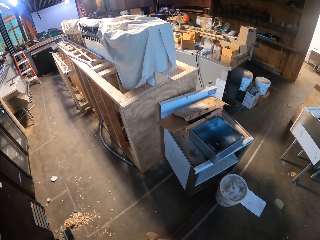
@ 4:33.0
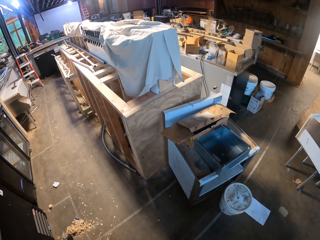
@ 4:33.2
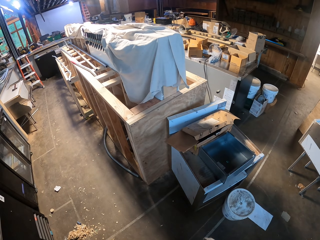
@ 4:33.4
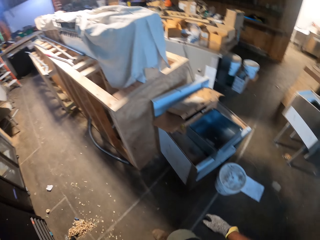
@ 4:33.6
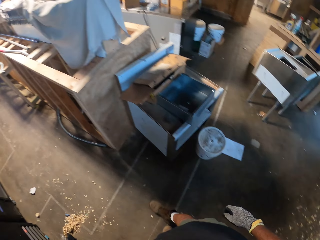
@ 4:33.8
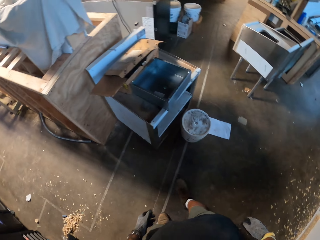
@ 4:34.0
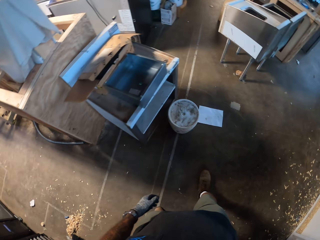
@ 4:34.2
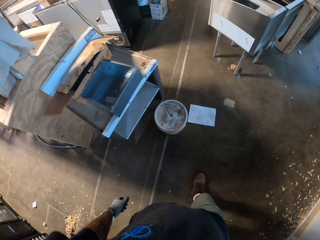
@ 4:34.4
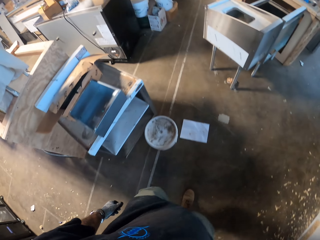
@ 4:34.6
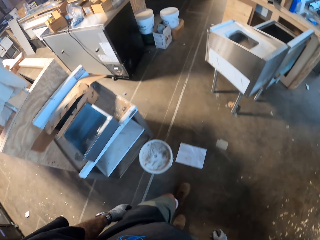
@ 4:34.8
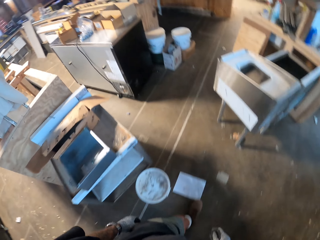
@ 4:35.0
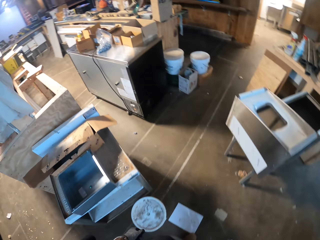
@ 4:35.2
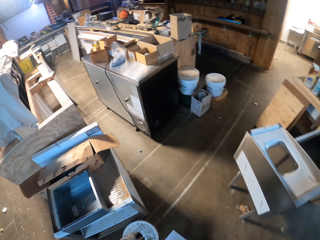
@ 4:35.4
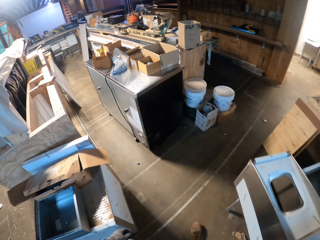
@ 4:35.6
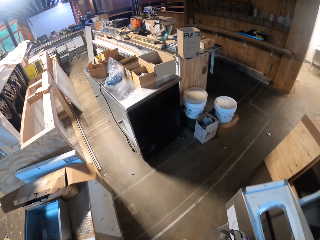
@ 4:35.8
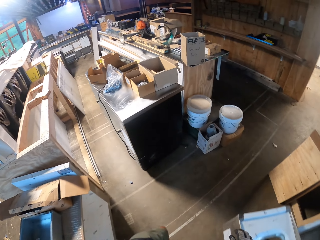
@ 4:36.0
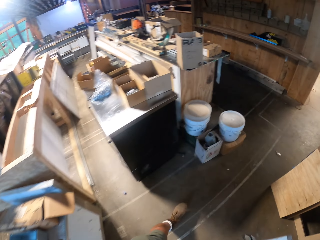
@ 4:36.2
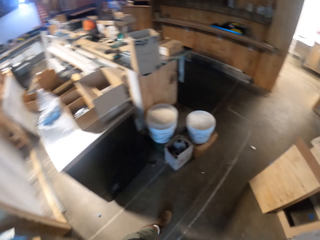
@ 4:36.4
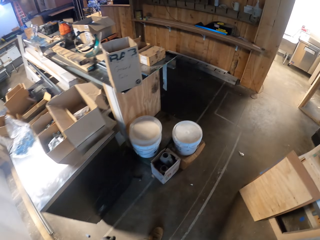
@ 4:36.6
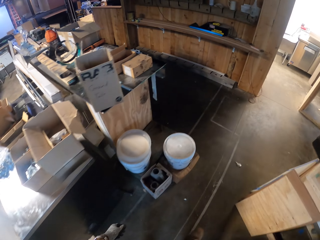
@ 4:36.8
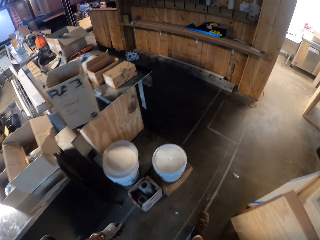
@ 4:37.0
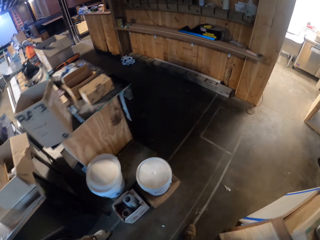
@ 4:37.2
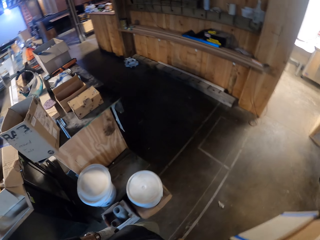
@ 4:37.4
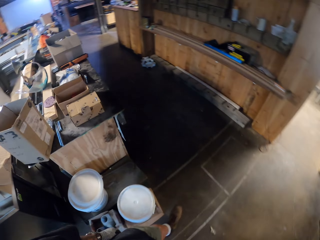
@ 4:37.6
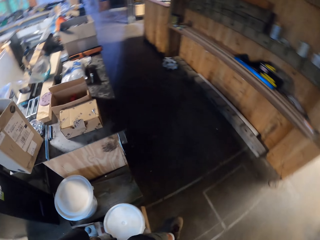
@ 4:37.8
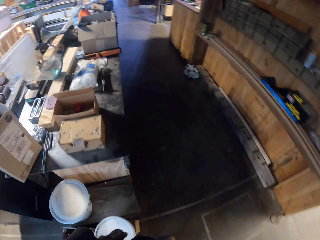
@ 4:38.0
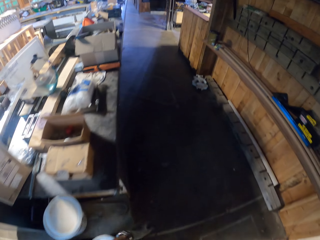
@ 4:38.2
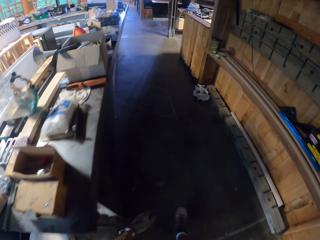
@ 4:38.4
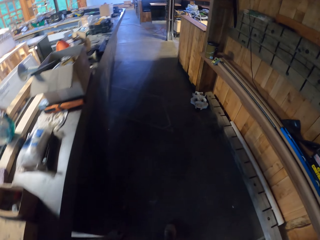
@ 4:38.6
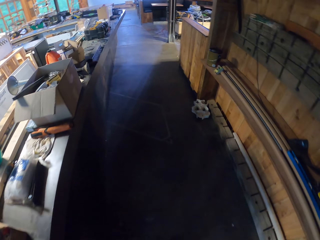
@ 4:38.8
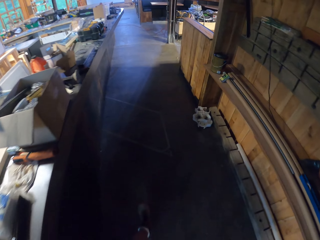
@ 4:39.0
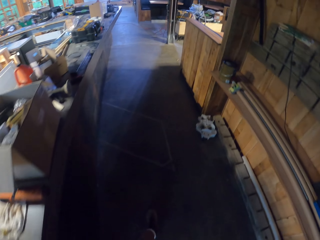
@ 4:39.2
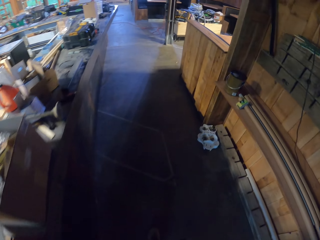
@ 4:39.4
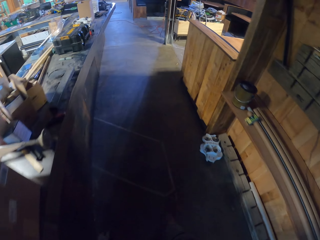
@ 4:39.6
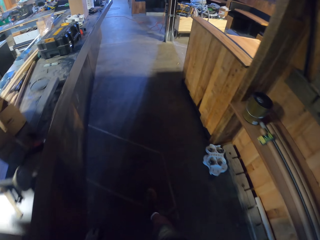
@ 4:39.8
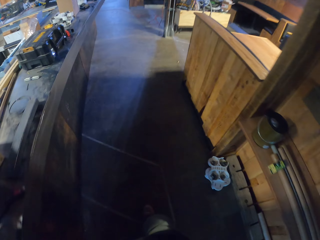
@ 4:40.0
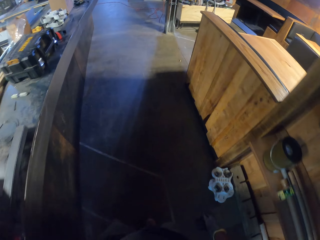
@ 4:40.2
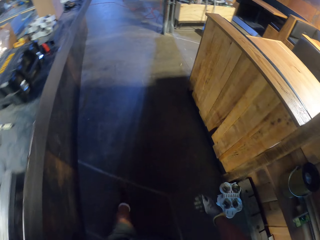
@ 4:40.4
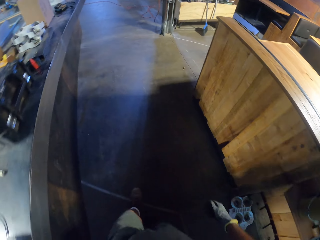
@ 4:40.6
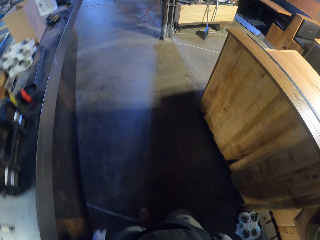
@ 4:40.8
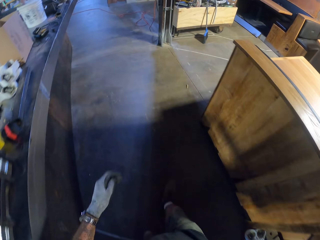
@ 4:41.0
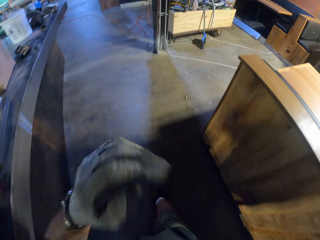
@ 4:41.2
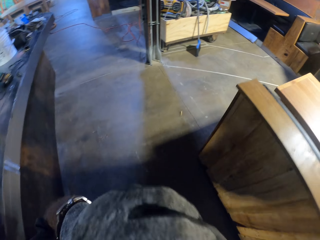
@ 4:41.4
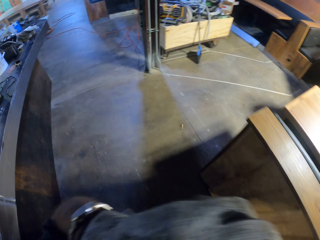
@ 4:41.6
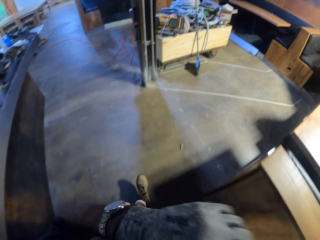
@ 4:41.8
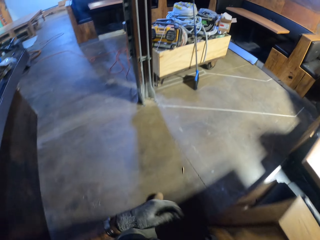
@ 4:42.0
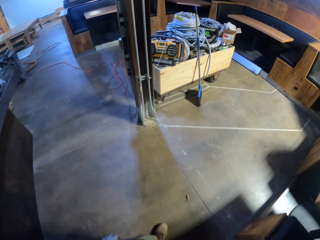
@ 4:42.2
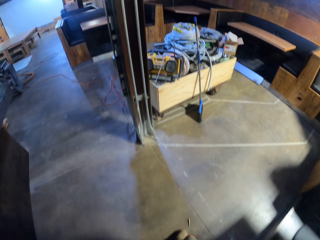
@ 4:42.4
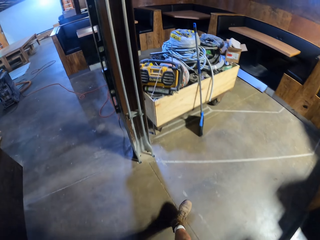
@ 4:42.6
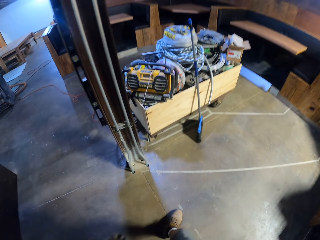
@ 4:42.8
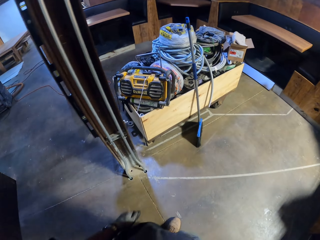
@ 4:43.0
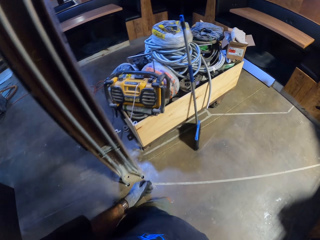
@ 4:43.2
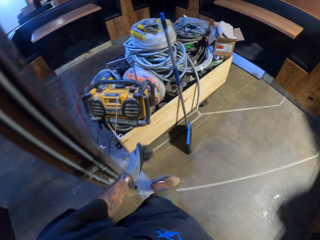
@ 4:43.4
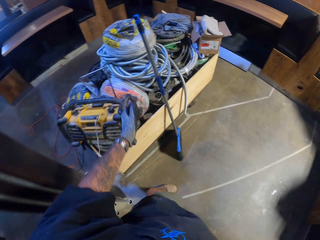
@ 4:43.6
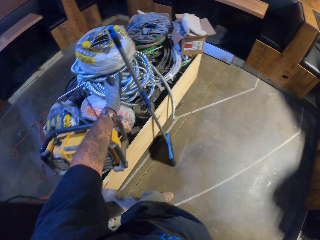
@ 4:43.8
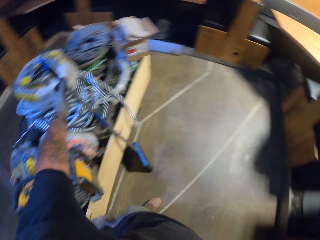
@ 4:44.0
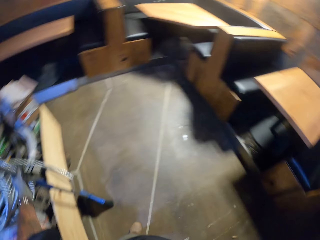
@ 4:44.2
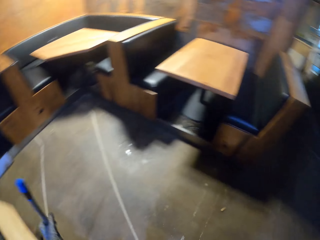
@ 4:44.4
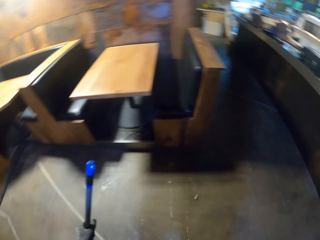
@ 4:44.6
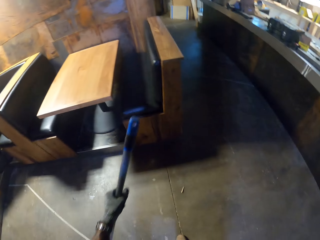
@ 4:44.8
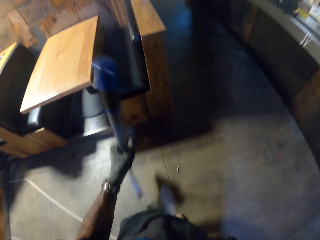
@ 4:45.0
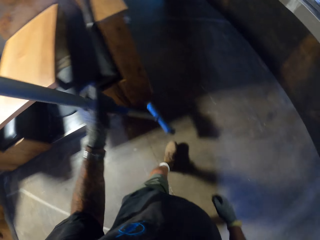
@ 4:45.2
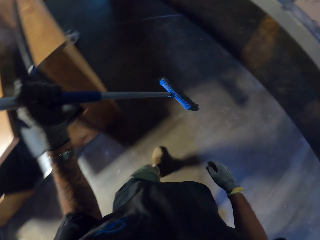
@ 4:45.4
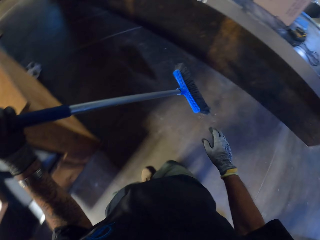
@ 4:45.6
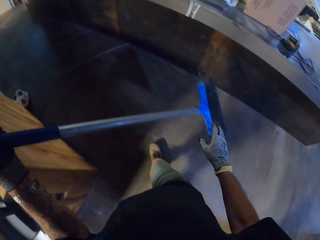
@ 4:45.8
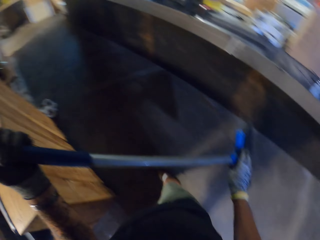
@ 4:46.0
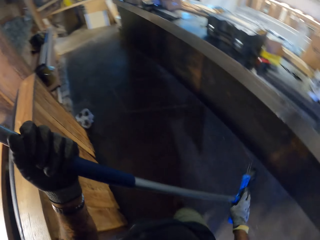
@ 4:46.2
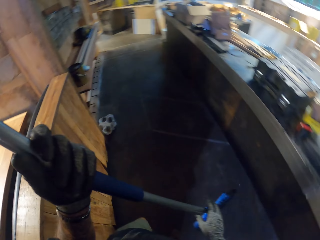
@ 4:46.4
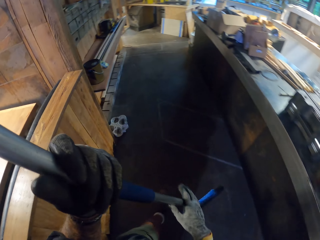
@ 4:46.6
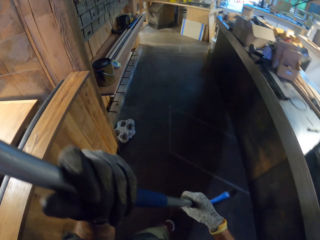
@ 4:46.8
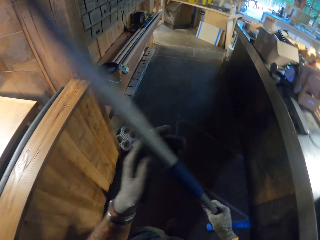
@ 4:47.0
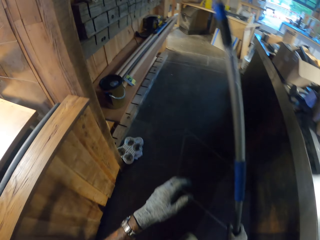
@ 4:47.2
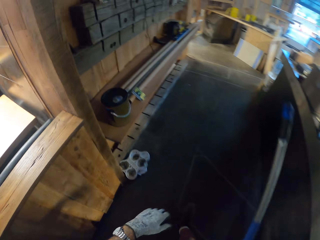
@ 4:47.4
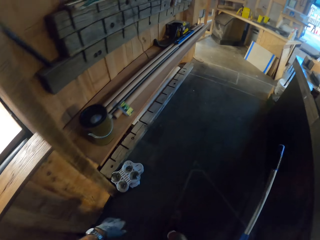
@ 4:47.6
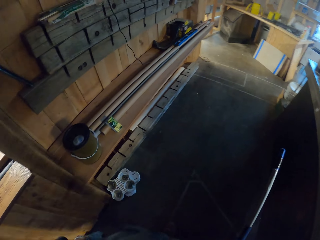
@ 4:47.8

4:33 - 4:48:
The camera wearer walks around the workshop. He touches his face. He wipes his face. He picks up the broom. He walks around the workshop.

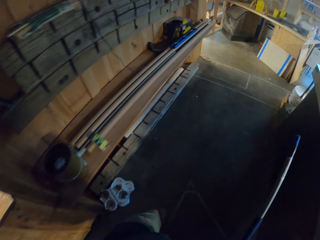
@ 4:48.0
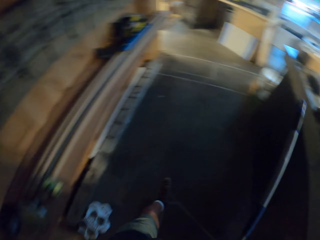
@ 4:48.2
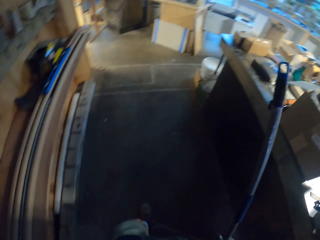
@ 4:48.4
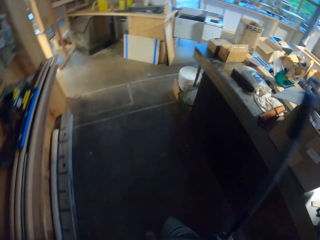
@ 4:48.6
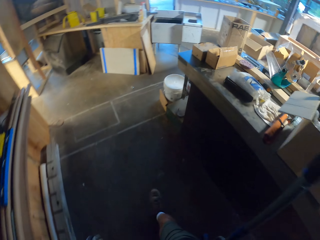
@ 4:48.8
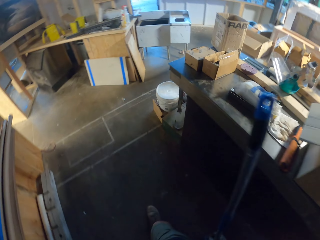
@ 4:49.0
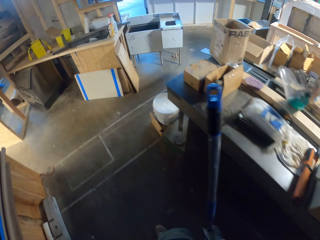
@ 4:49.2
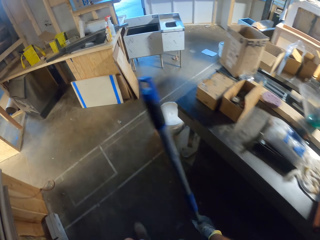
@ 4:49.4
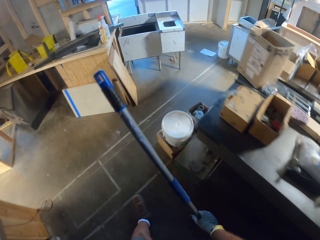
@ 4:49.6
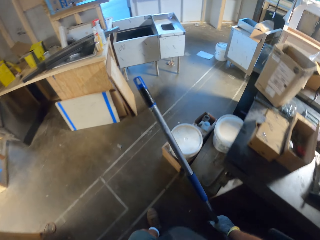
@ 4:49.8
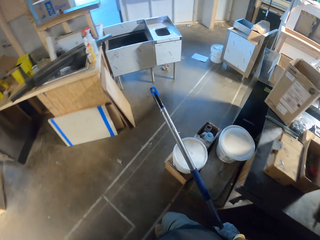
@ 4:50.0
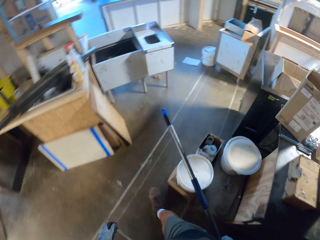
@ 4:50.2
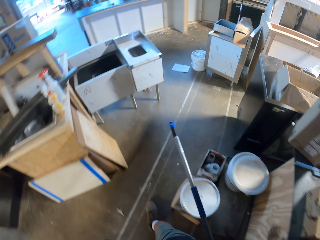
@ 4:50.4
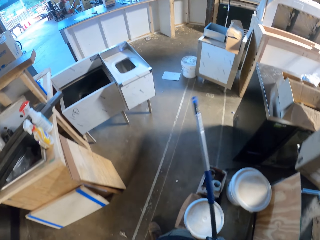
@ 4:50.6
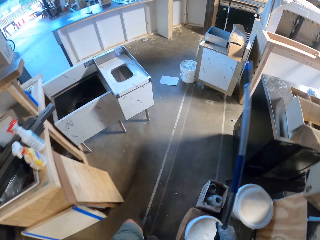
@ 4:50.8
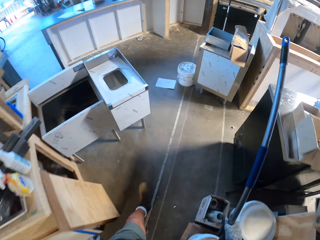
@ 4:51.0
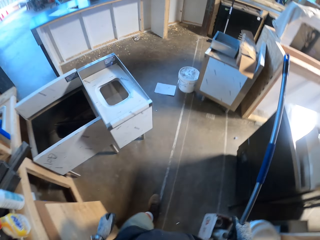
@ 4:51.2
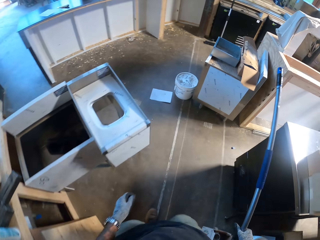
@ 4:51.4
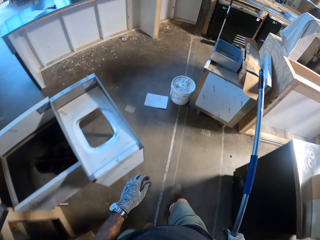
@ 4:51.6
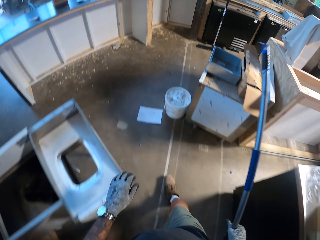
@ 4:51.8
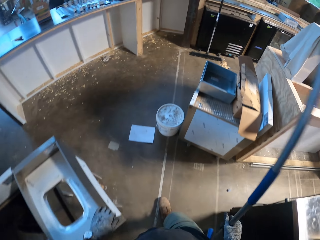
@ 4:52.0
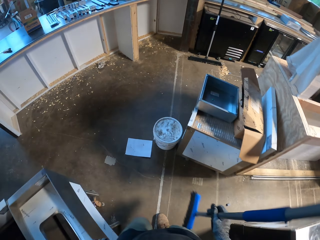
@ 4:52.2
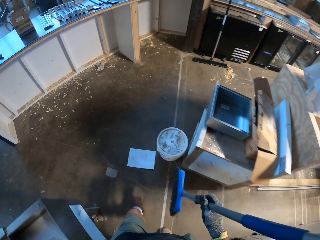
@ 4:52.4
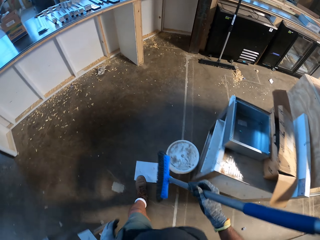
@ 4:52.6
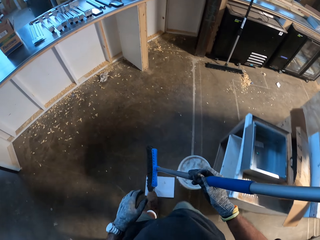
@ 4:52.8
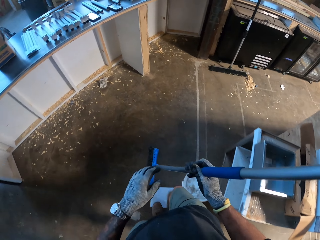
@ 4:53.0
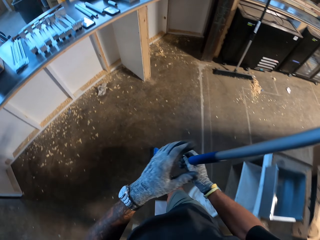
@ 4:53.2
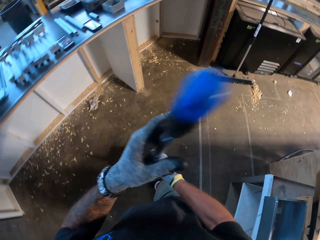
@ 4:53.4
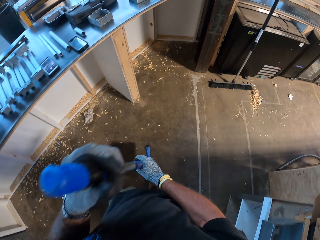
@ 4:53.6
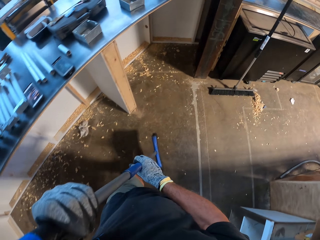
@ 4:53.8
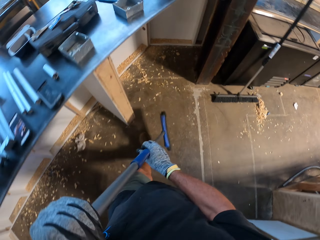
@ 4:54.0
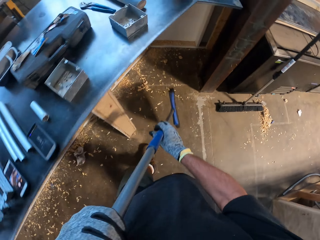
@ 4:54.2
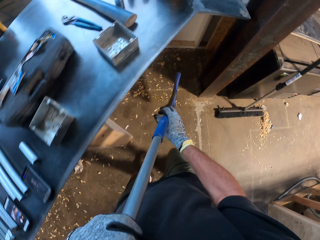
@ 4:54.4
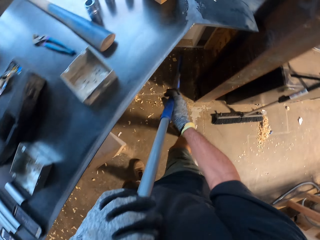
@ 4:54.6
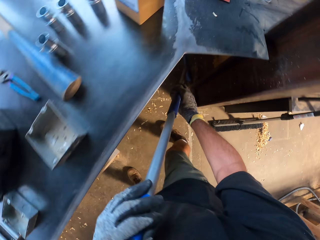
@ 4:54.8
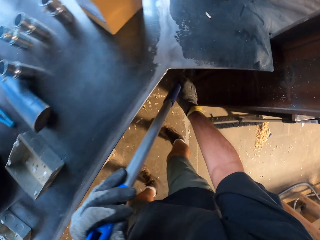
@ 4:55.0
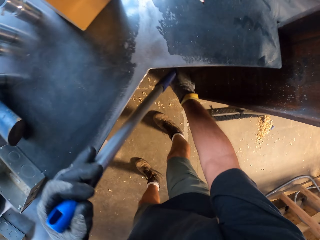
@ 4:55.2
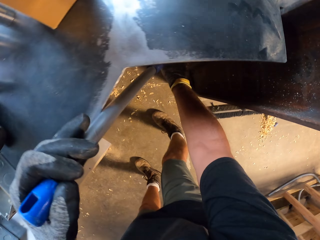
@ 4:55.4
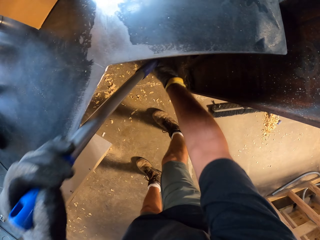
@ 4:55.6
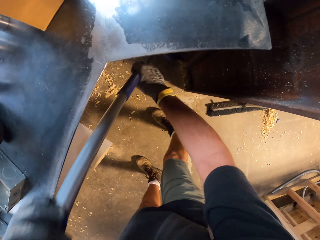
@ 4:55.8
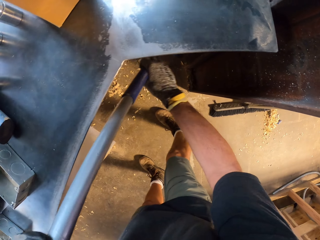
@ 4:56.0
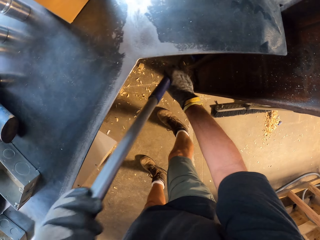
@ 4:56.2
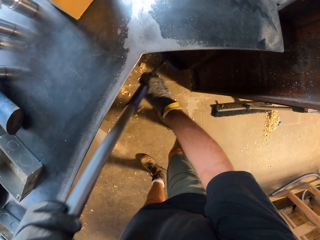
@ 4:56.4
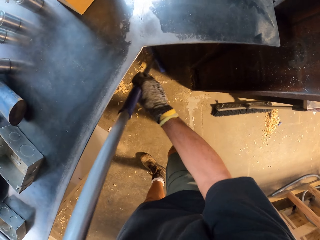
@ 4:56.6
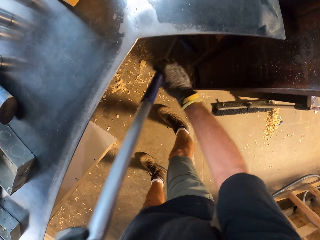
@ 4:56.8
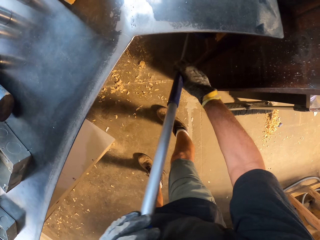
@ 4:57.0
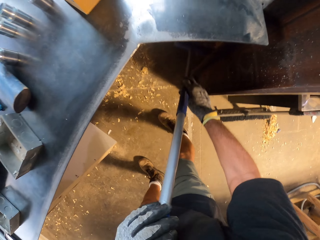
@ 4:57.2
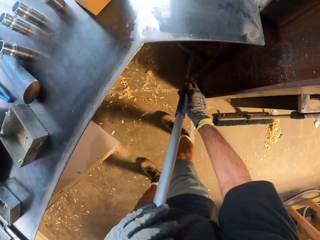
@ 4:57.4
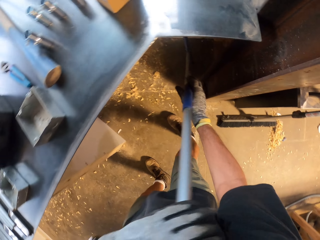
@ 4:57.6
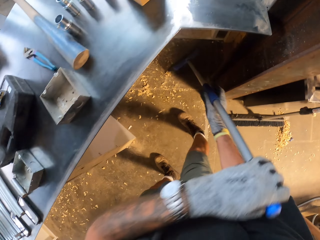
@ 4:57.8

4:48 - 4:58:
The camera wearer sweeps the floor with a broom.
